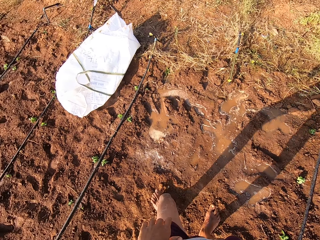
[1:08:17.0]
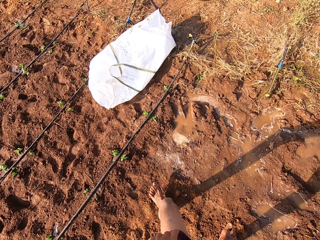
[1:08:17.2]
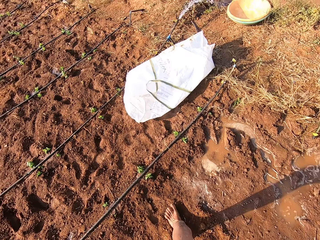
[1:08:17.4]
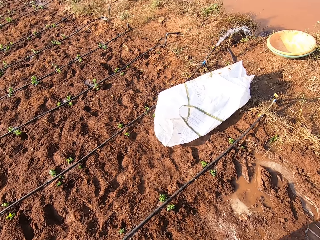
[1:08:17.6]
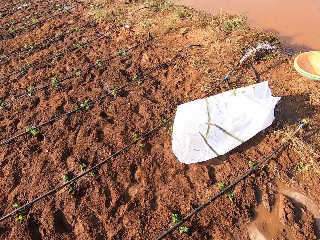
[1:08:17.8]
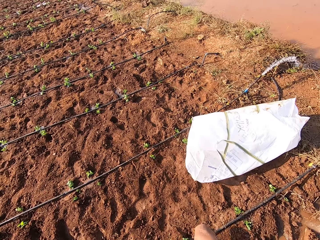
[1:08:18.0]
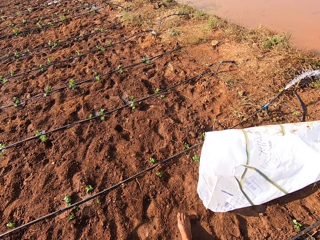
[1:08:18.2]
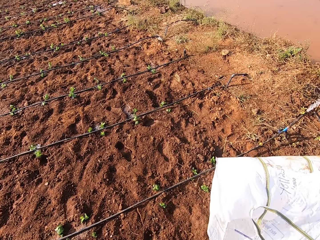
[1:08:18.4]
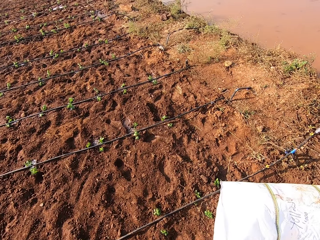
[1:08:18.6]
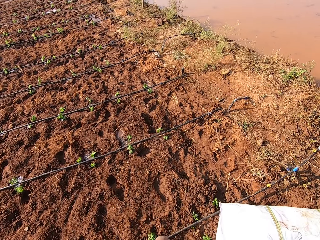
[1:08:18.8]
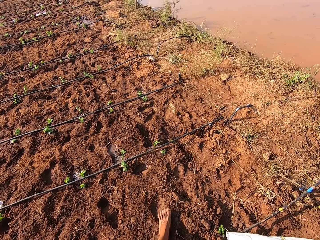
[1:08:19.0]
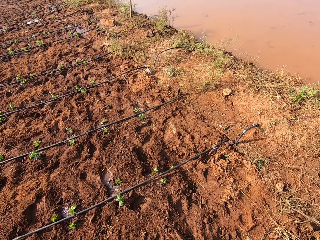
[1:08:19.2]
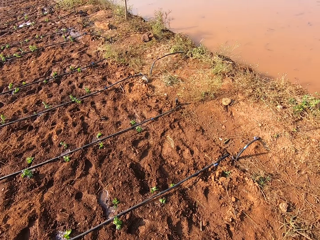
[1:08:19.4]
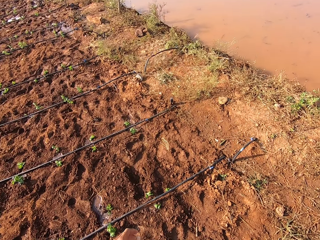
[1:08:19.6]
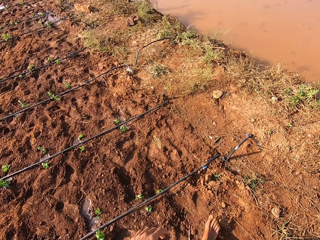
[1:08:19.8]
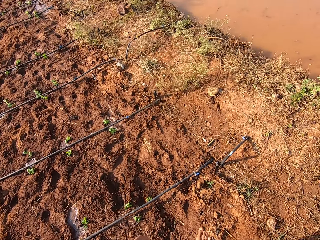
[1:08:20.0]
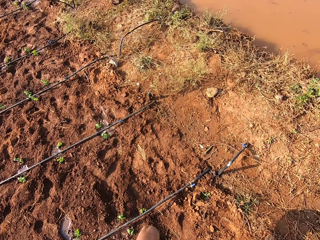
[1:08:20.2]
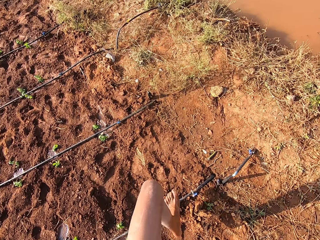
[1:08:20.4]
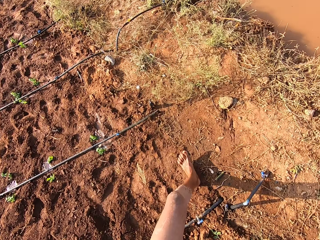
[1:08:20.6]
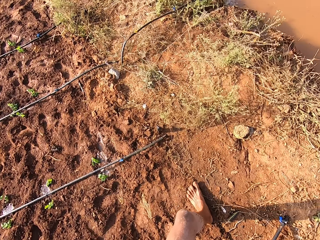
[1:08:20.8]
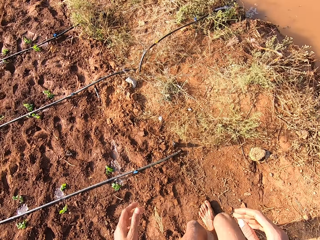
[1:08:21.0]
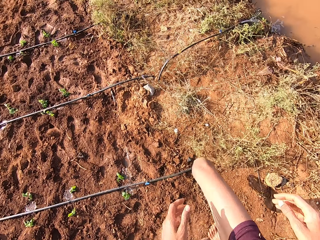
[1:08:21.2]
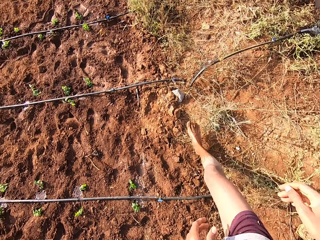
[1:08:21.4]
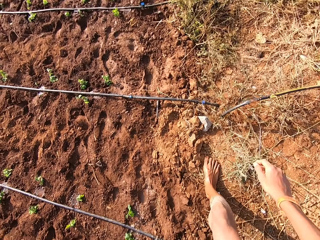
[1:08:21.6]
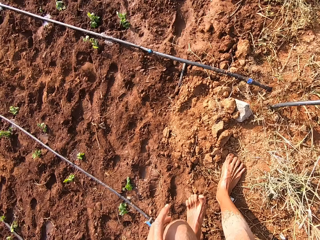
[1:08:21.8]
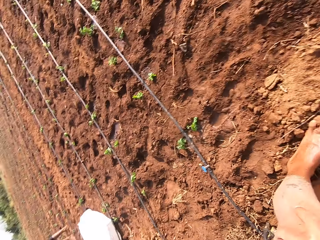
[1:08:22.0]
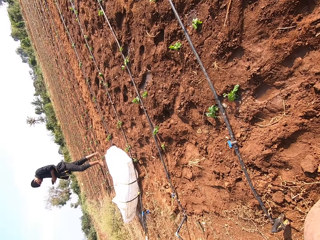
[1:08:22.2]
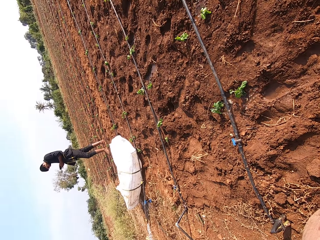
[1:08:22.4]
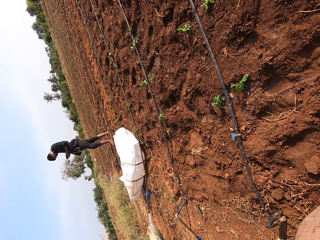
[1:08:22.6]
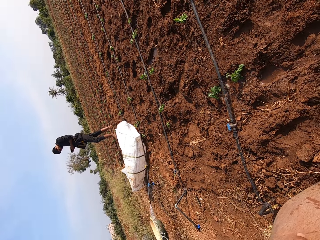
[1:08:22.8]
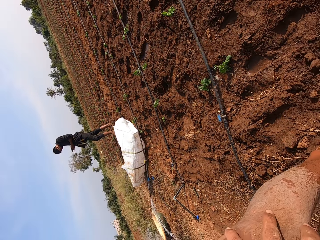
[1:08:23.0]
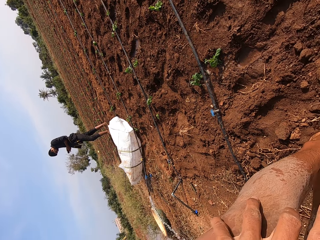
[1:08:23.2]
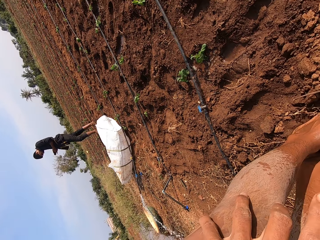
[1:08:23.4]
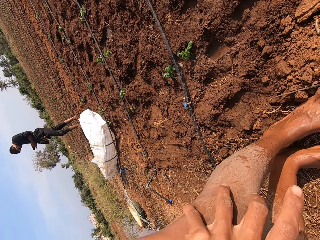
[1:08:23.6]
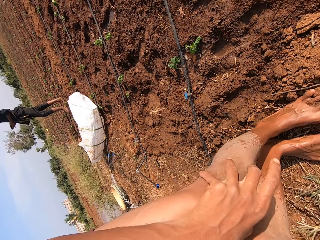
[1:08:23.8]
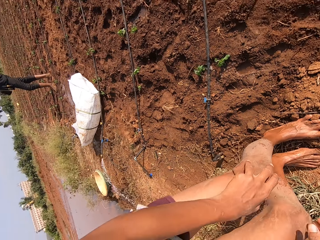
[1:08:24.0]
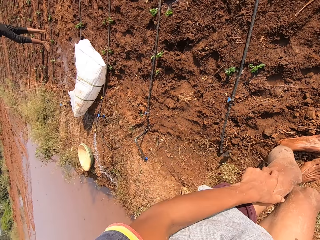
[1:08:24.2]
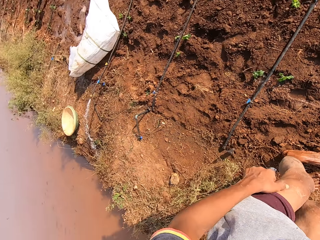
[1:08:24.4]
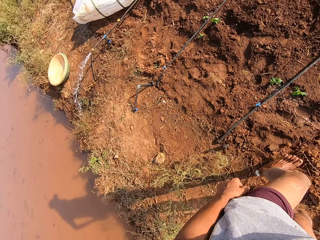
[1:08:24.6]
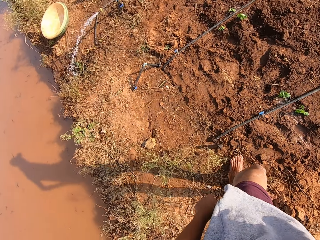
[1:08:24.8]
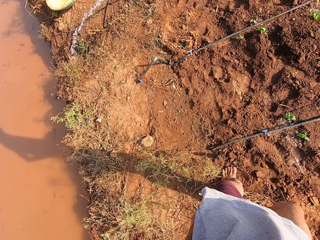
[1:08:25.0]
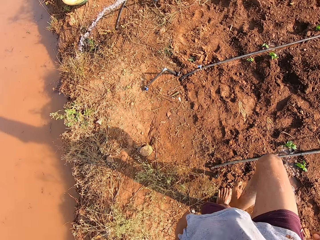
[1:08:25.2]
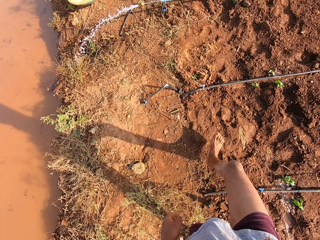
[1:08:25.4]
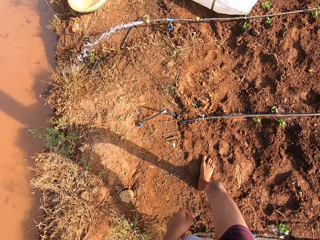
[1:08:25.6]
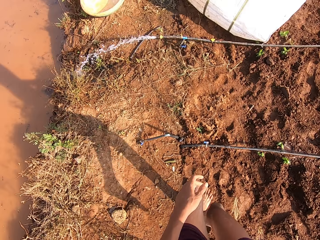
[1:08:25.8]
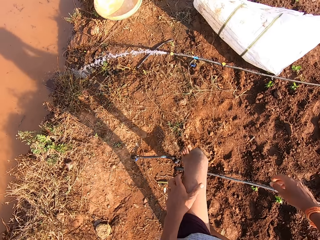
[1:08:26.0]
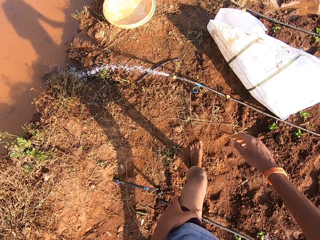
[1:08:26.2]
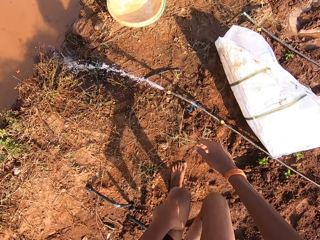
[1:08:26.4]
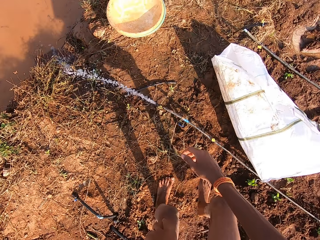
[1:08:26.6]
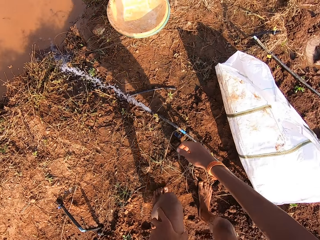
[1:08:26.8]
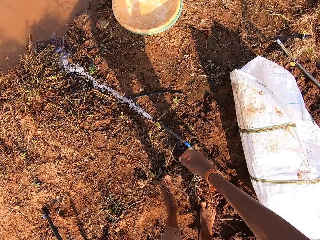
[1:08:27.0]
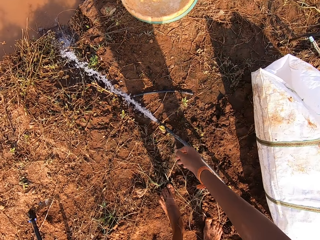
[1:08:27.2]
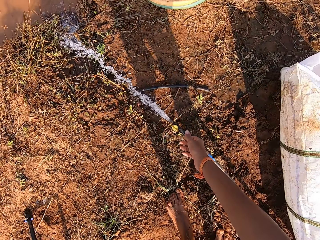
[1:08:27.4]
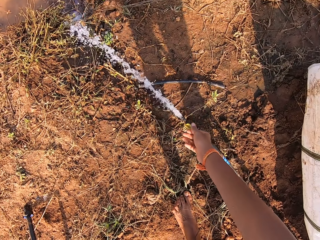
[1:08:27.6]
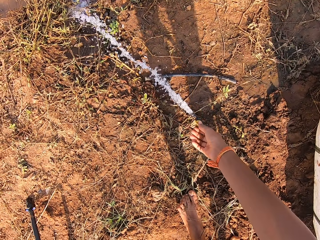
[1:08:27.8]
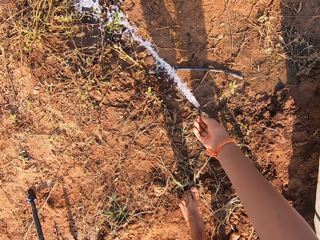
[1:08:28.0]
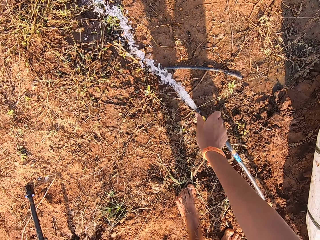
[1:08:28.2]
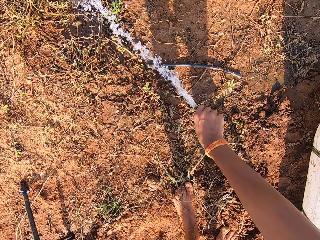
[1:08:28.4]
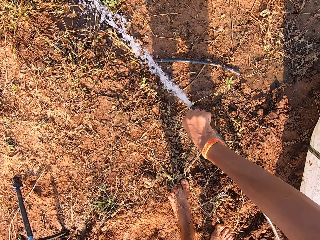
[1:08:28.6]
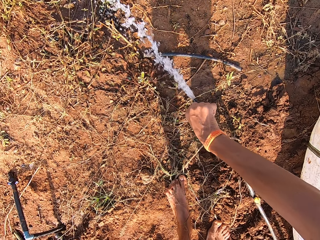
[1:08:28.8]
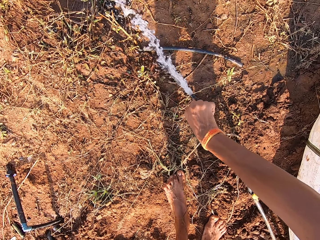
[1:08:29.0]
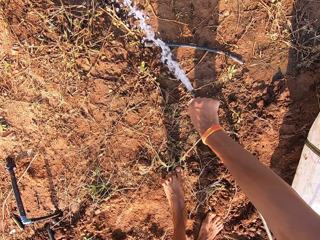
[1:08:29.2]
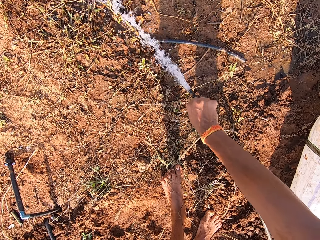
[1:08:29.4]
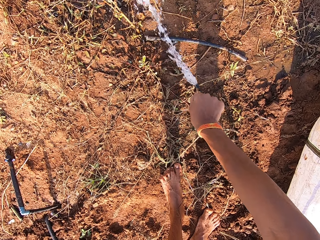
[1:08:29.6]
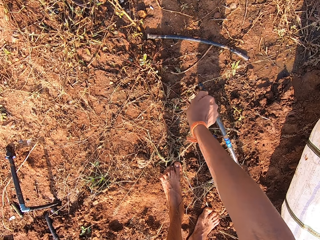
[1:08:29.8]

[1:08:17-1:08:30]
The camera wearer moves the right hand. He walks ahead. He looks at the ground. He places his left hand on his left leg. He bends down and looks at a man. He holds the left knee with the left hand. He walks ahead. He turns off the hose or pipe on the ground with his right hand.

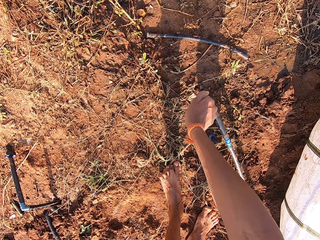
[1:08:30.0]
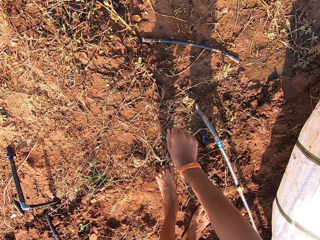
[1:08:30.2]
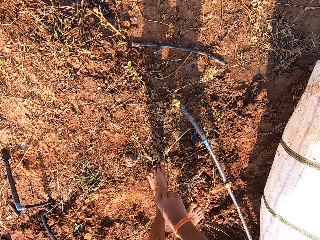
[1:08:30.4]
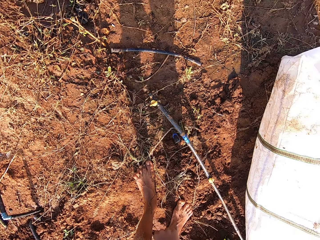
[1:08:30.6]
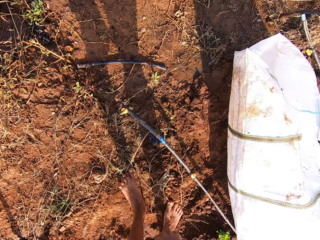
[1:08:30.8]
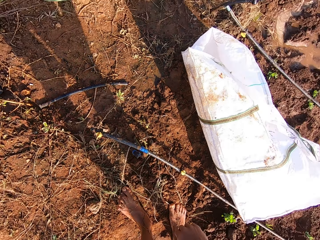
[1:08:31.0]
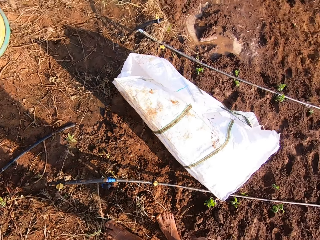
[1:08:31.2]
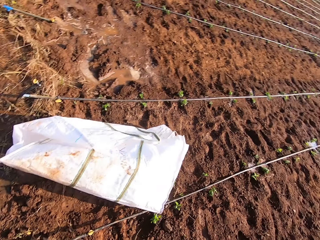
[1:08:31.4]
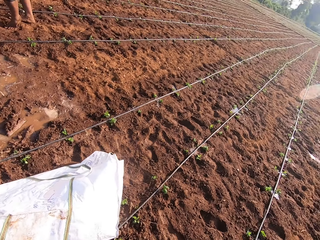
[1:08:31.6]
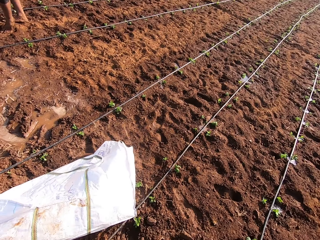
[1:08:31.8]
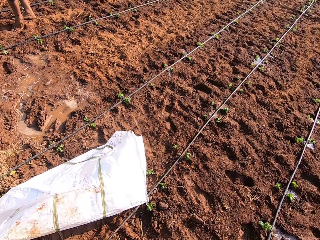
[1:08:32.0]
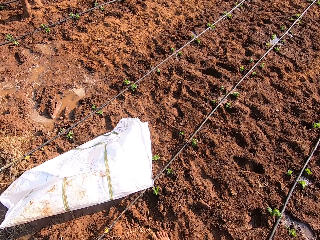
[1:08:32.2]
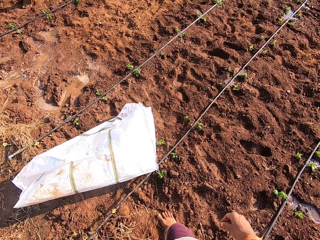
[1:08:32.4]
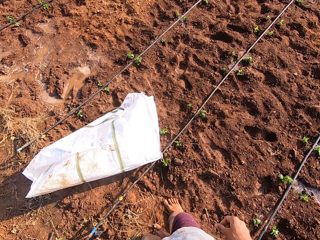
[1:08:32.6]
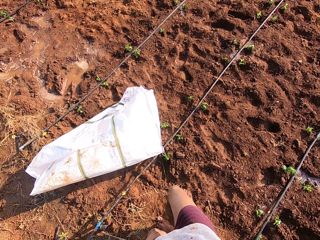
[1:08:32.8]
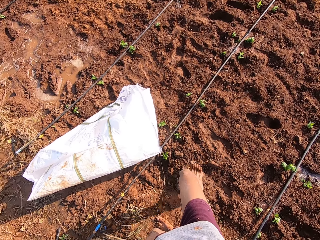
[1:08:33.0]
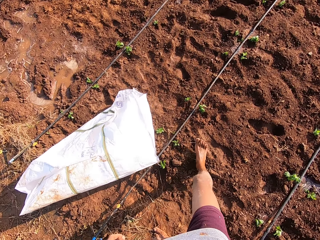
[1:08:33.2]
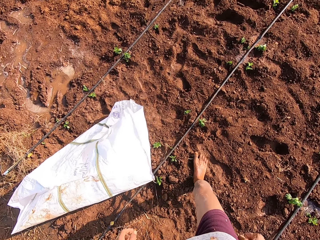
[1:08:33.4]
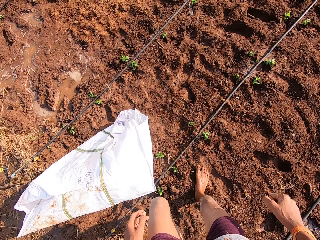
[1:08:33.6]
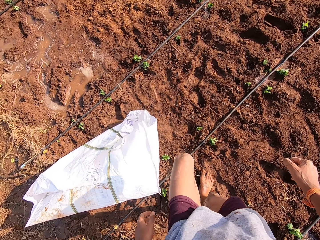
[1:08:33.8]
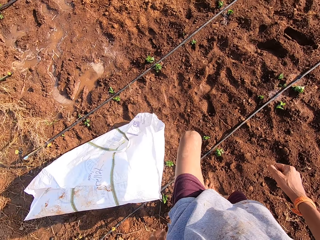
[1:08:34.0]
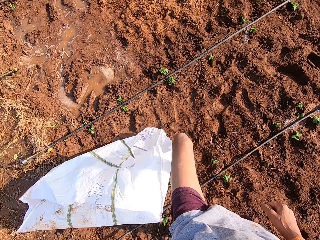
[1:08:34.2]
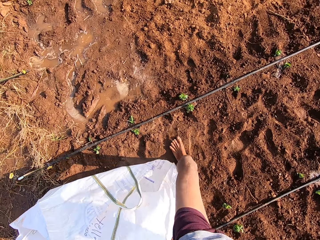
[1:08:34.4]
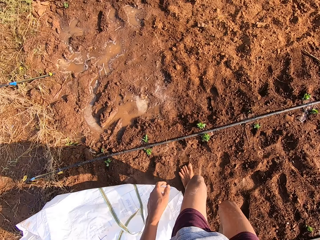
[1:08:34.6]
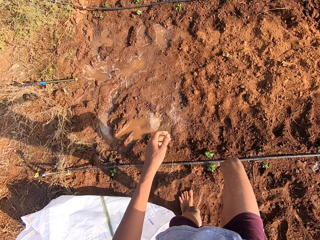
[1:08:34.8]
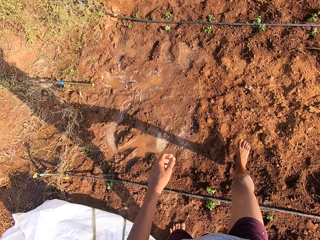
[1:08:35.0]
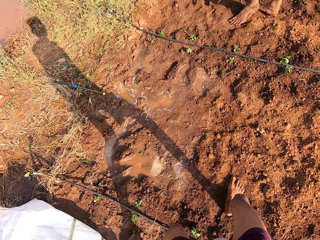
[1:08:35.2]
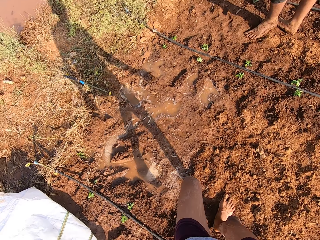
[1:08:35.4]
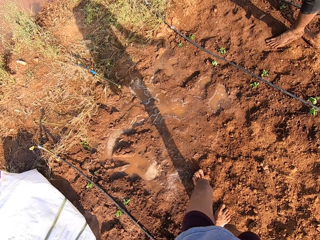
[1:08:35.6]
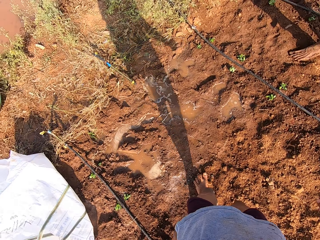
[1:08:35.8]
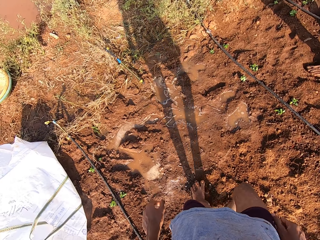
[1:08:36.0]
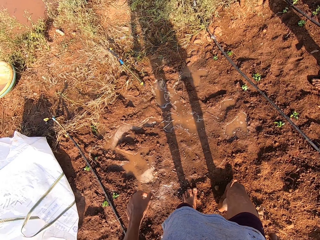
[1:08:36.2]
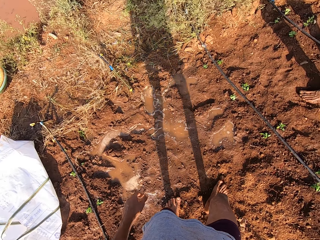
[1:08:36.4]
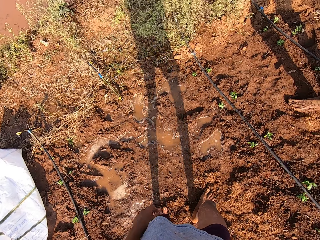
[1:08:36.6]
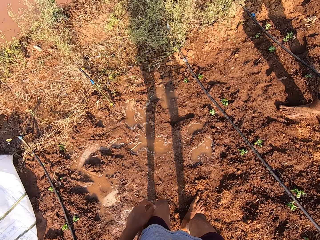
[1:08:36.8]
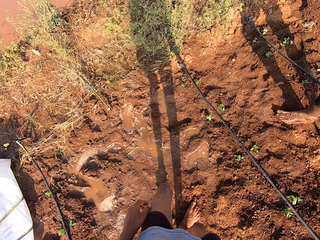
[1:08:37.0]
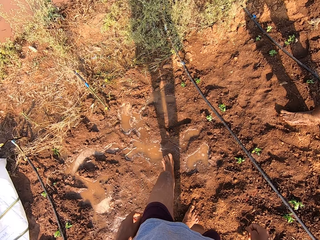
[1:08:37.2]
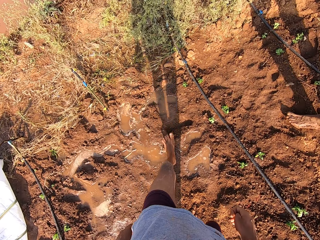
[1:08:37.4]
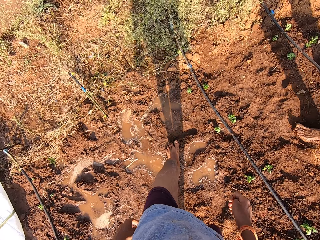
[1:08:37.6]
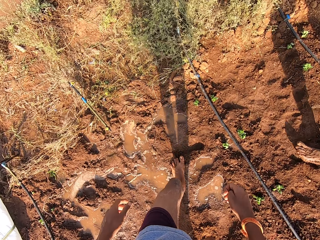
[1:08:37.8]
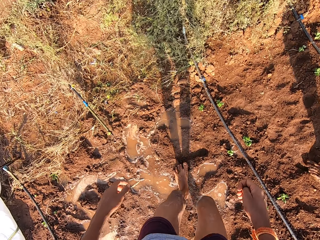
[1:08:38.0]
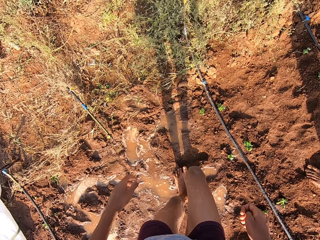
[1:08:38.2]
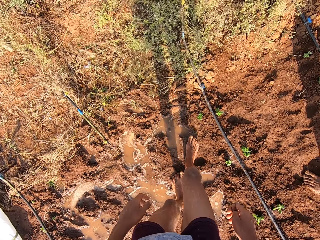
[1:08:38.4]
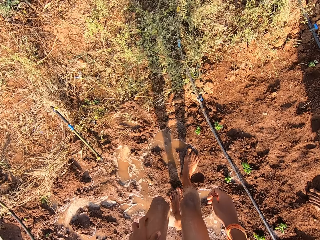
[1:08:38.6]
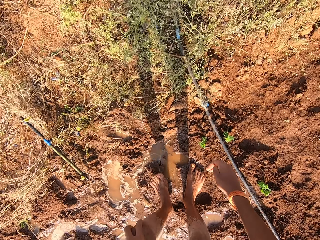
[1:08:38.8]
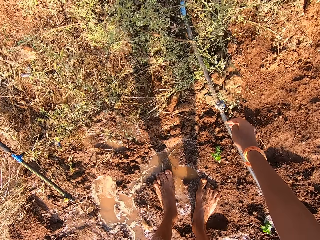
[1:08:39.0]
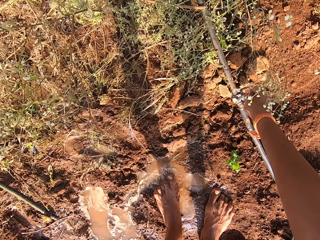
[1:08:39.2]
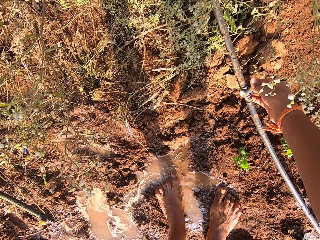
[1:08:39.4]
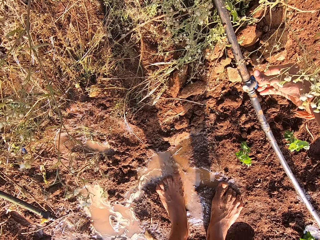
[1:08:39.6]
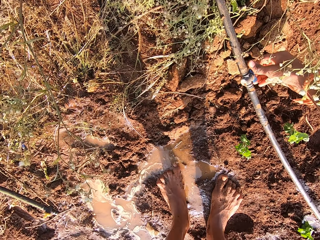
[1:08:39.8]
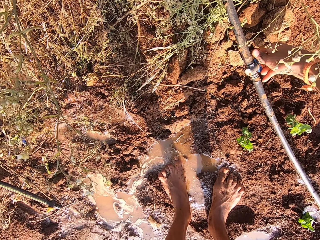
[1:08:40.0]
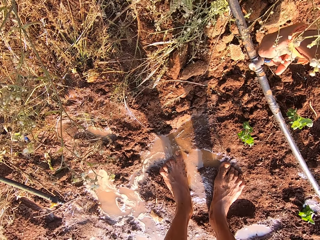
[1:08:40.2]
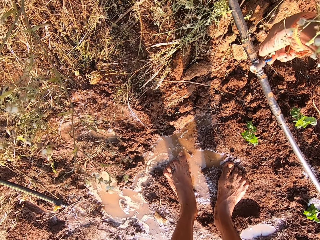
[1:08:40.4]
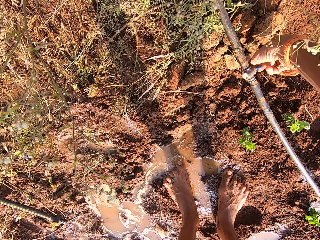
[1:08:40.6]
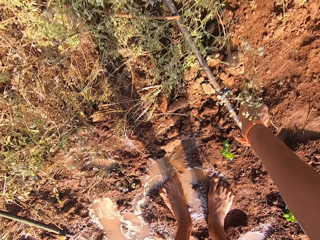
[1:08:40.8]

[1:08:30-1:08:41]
The camera wearer closes the water pipe. He looks at the sack. He walks ahead and swings the left hand. He walks ahead. He turns on a hose with his right hand.
